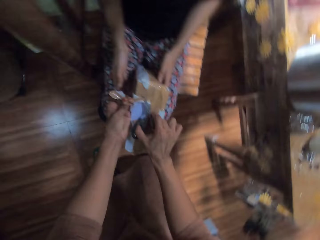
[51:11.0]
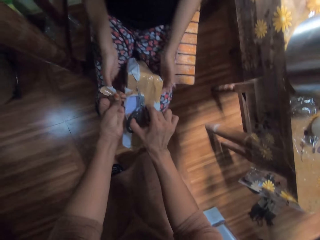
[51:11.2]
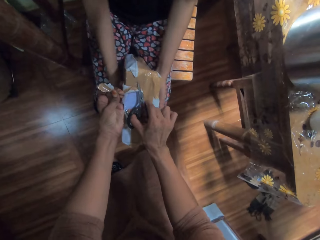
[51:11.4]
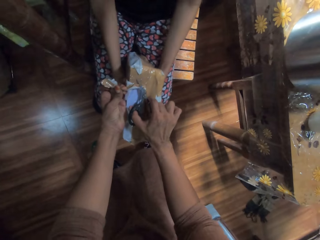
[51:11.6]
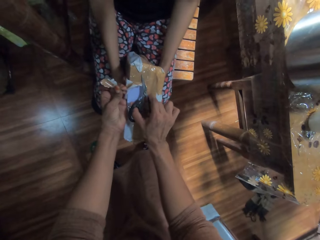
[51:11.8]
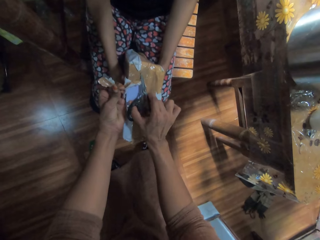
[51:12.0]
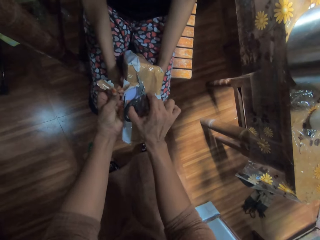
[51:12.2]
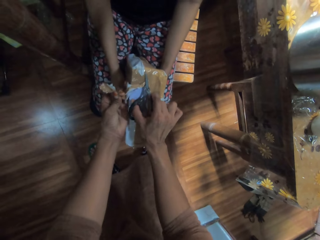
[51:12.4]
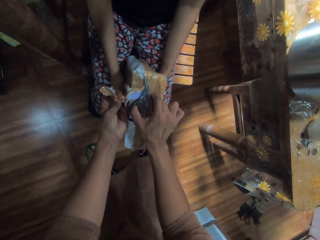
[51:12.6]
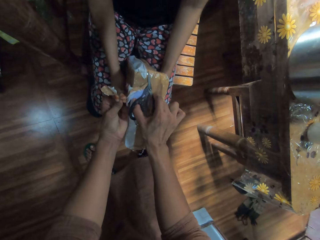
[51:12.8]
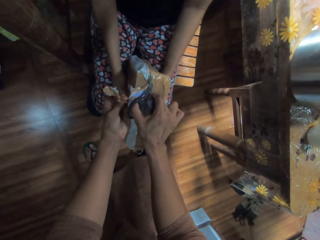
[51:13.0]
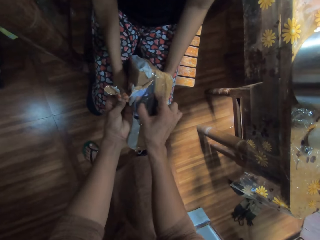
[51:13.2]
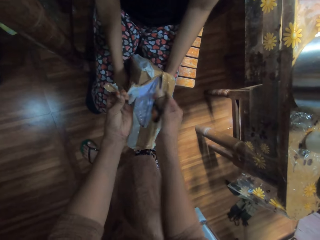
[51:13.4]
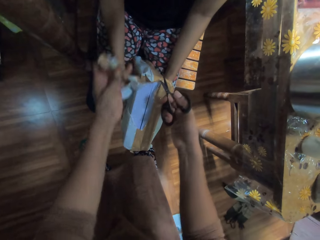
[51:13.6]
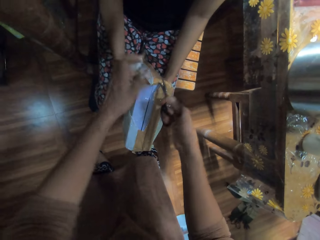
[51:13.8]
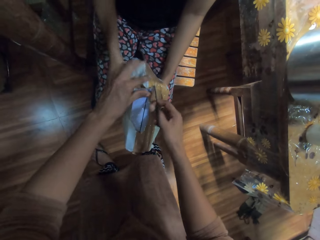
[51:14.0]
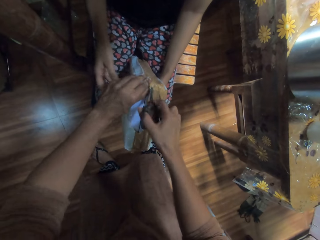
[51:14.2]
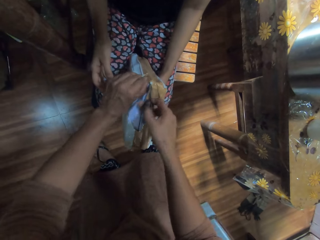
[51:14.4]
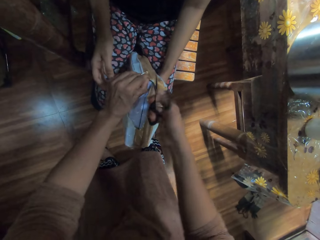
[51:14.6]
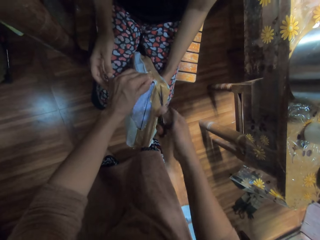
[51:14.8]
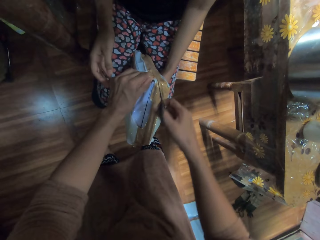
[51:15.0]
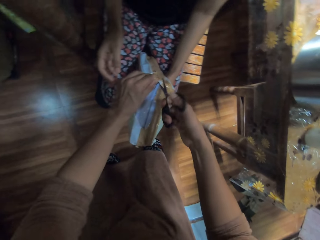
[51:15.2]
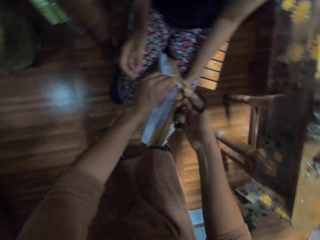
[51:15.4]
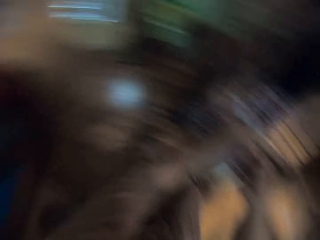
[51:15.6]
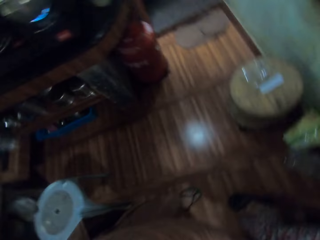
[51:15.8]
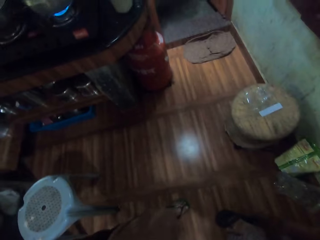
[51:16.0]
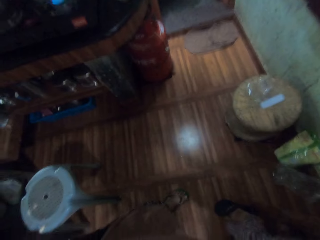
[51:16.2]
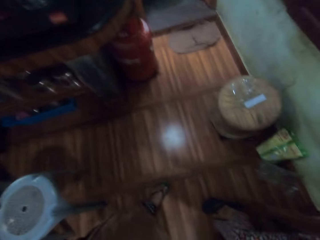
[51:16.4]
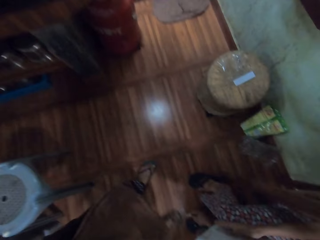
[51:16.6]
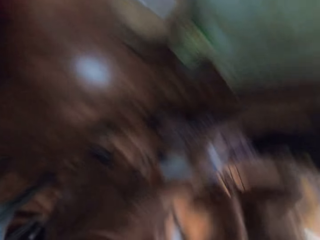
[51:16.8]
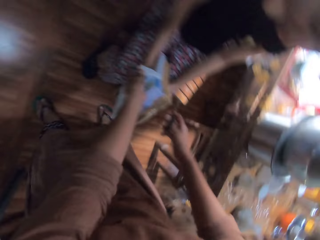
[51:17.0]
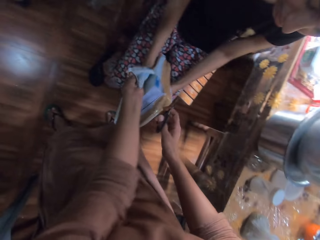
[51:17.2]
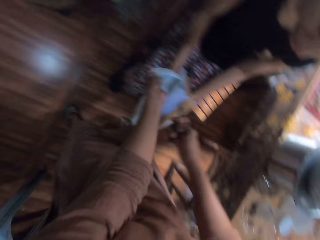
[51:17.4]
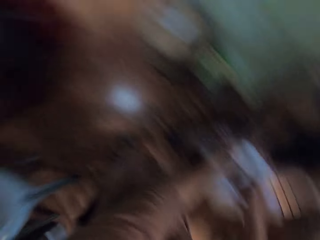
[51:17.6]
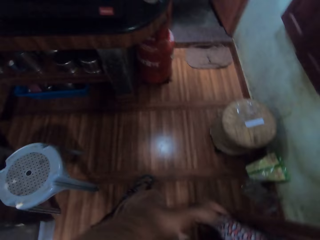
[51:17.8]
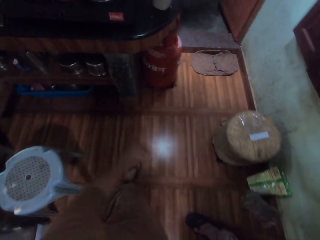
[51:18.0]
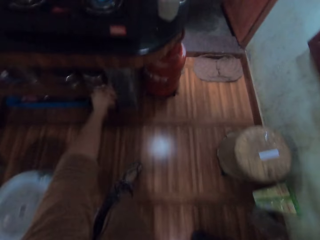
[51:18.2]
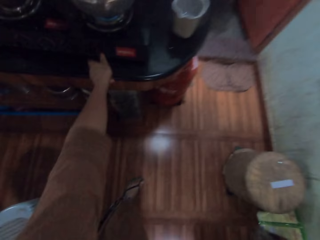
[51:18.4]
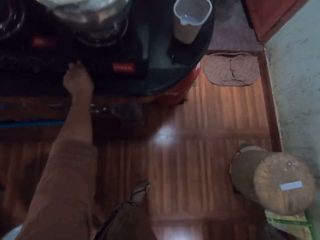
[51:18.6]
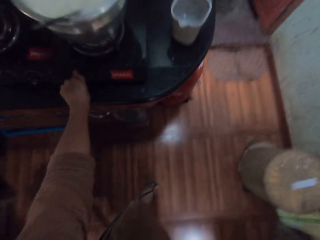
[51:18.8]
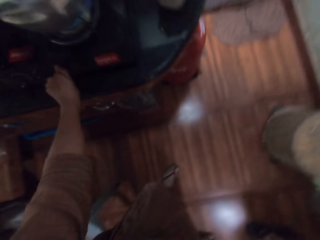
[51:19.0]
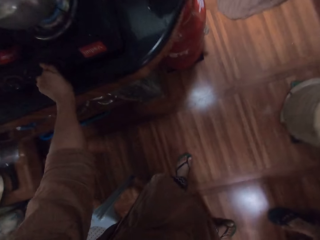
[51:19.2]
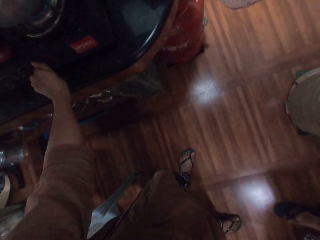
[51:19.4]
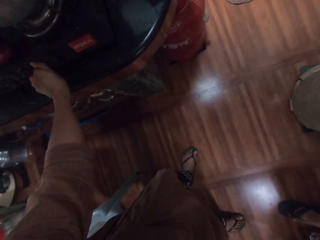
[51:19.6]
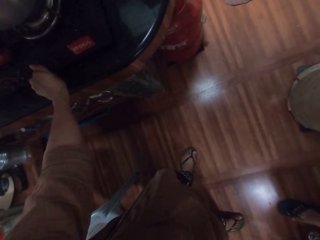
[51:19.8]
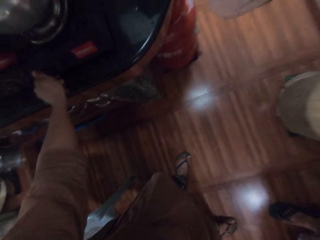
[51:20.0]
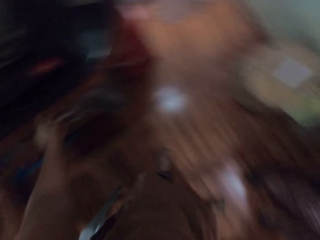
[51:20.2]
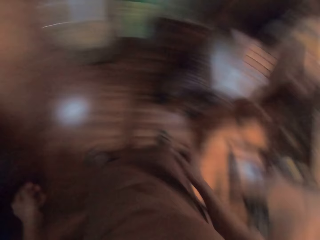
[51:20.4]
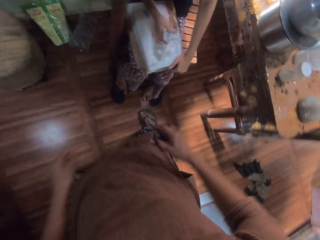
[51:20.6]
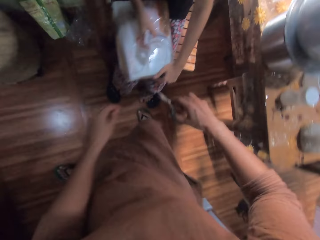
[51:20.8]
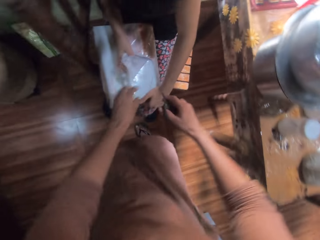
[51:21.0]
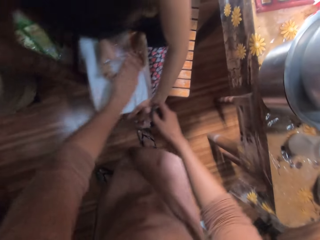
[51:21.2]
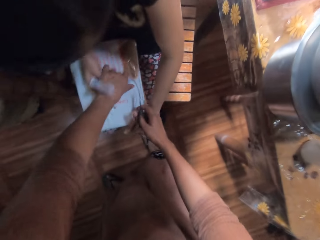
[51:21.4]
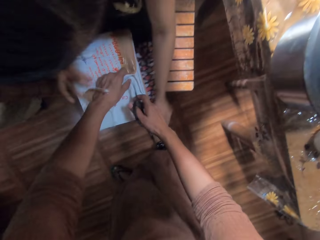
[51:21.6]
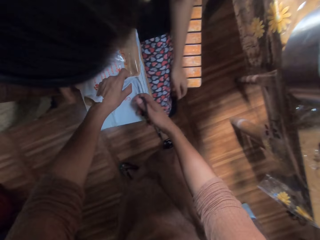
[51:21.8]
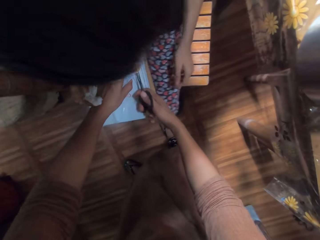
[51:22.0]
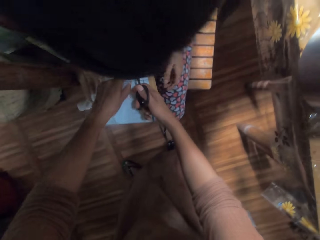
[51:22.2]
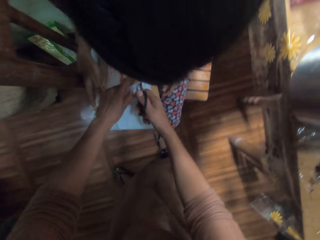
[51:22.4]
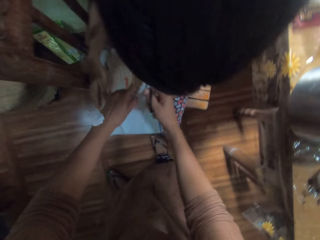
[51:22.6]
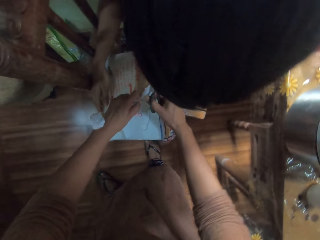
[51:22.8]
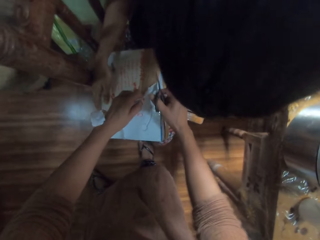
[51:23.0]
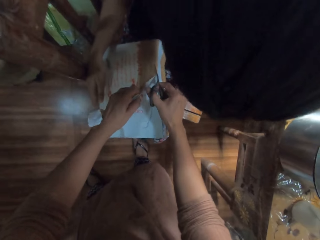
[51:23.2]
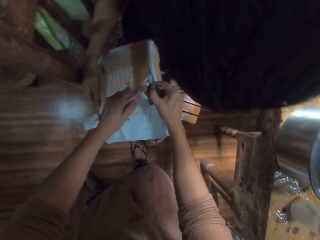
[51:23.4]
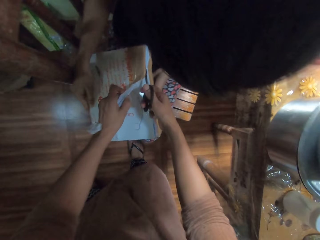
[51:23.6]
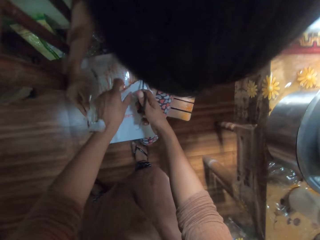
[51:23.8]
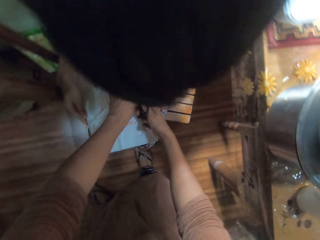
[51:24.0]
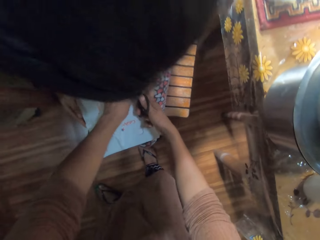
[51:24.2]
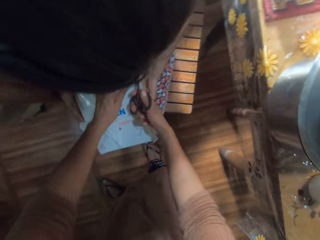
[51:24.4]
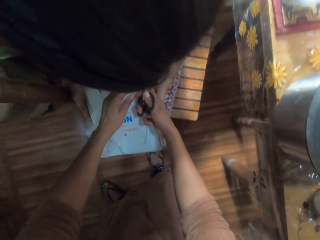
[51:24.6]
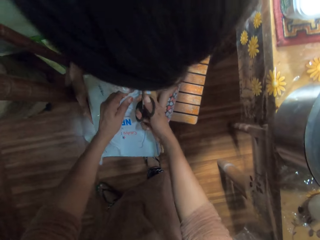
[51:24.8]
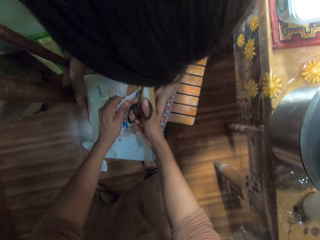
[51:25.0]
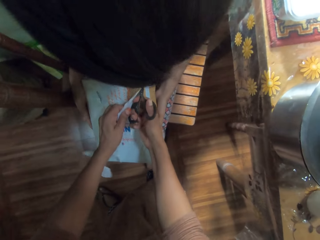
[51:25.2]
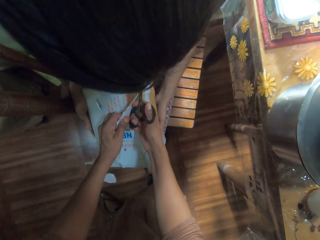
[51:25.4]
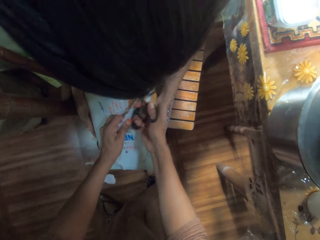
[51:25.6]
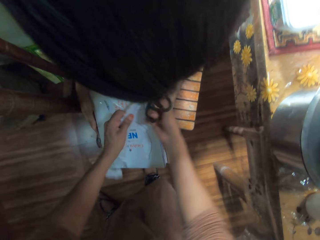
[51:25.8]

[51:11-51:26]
The girl holds the pack with both hands. The camera wearer looks around the kitchen. She operates the gas burner on the countertop with her left hand. The girl holds the pack with both hands. The camera wearer holds the pack with her left hand. She cuts the pack with the scissors in her right hand.

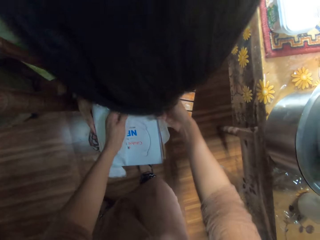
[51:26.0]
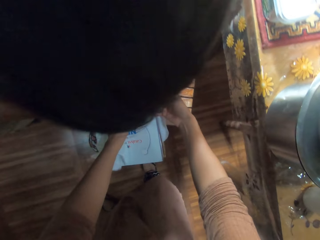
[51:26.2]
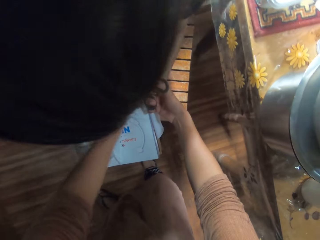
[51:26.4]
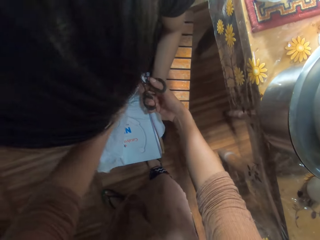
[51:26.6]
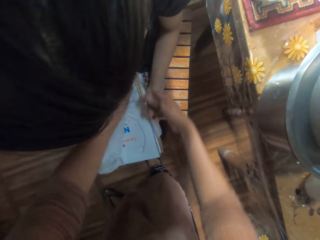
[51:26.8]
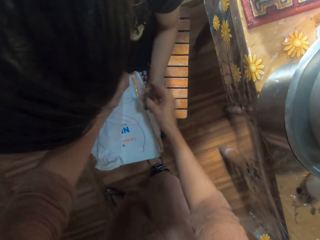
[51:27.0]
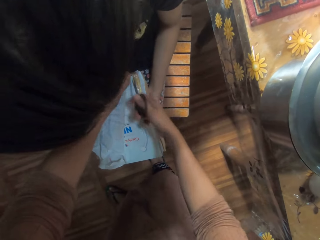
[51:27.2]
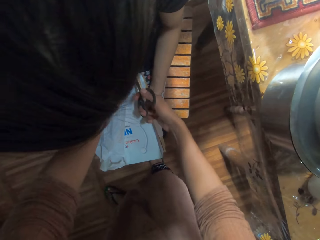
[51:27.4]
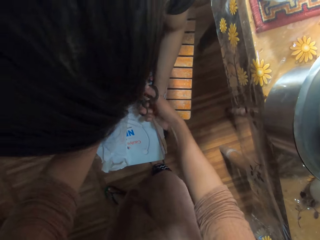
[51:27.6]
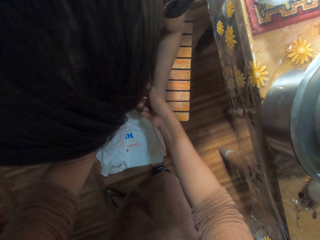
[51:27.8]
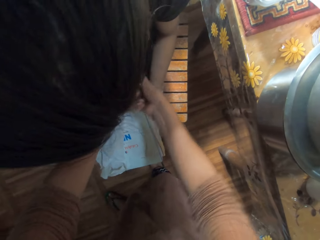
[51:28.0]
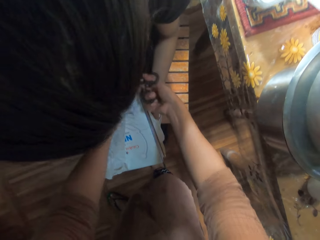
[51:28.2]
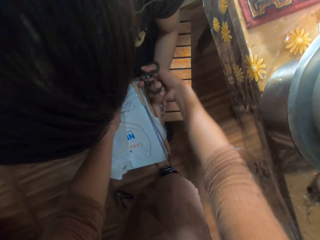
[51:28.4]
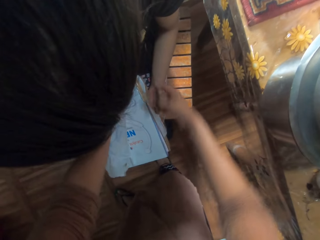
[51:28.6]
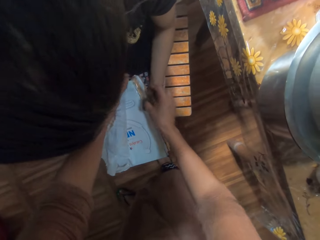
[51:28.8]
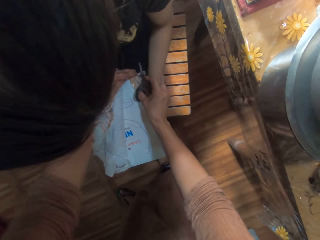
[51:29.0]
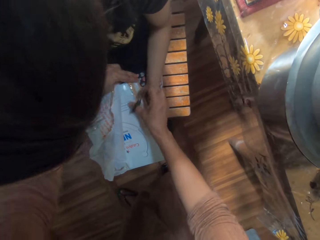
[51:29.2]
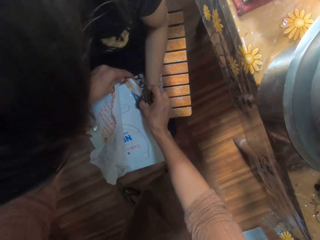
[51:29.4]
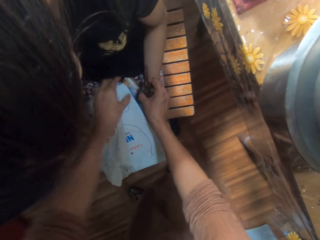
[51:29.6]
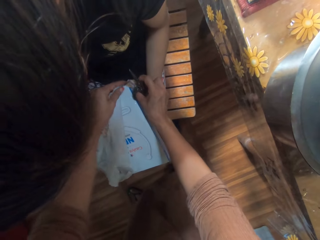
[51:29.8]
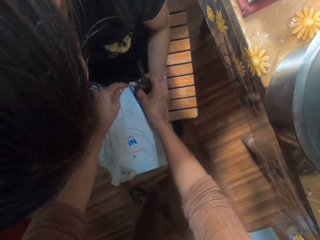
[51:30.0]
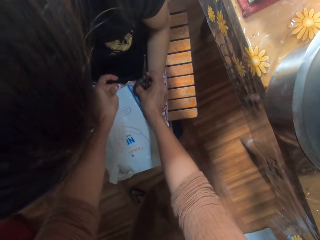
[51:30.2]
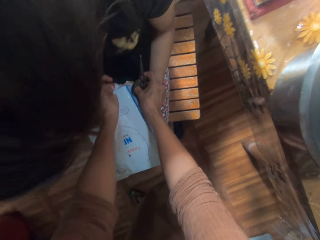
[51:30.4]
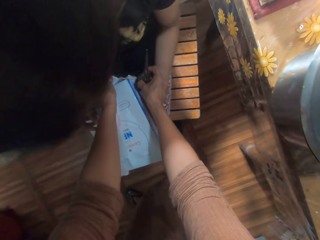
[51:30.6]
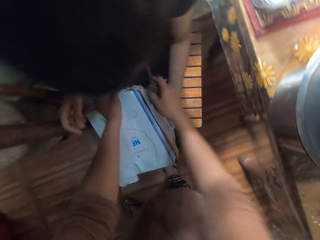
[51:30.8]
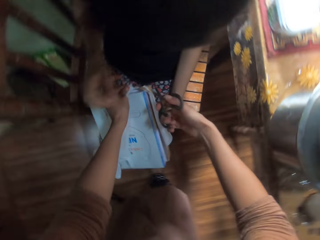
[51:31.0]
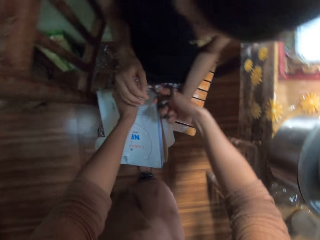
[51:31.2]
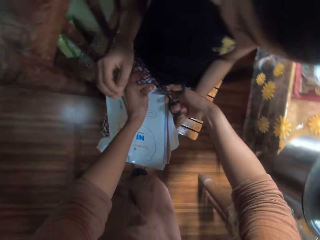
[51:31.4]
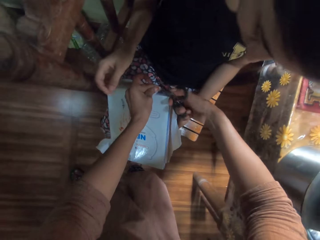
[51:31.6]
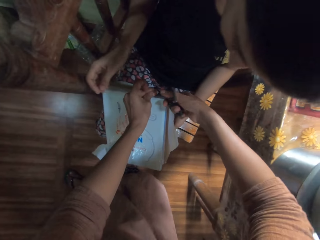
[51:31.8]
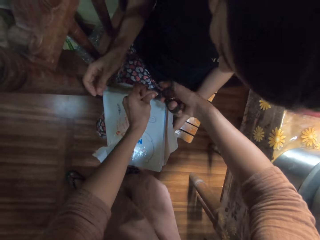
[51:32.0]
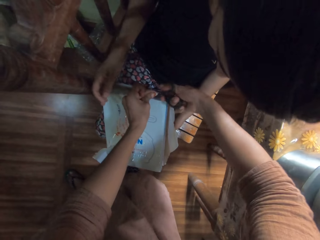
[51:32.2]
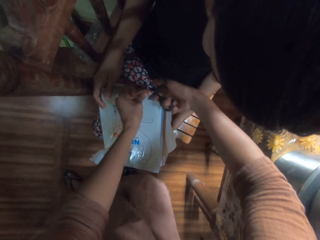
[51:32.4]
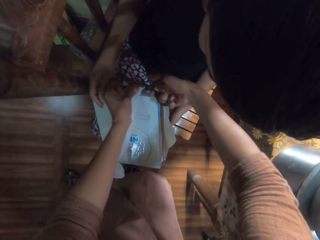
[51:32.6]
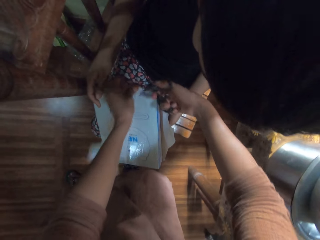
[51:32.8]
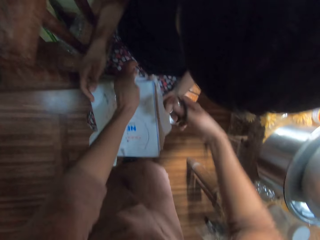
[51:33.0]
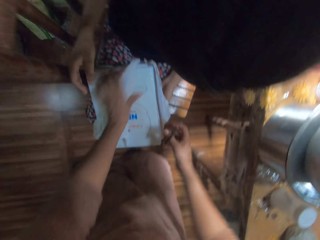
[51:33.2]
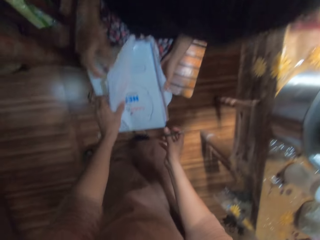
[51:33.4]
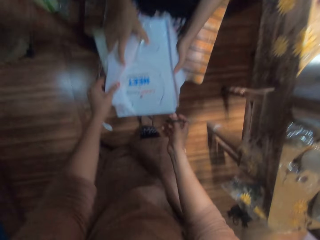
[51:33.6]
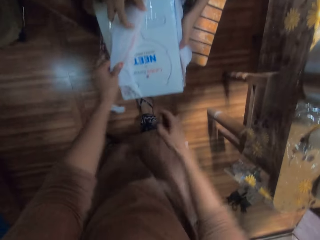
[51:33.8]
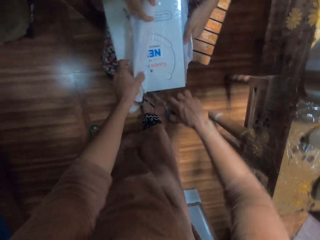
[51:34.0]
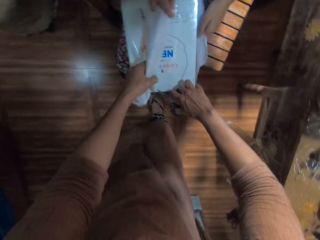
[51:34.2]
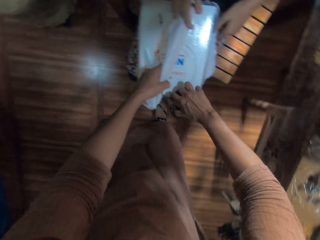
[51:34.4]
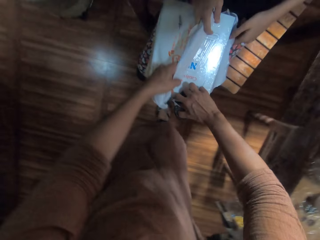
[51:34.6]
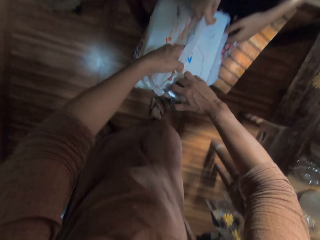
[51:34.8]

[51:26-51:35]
The camera wearer adjusts the pack with both hands. She cuts the pack with the scissors in her right hand.
